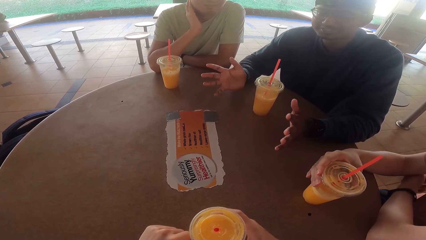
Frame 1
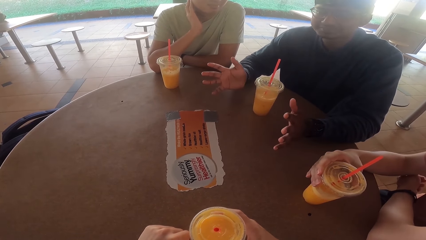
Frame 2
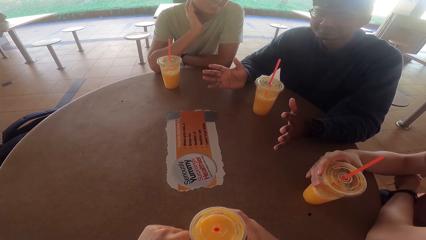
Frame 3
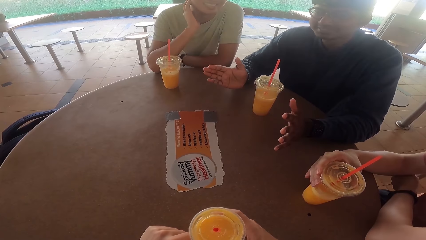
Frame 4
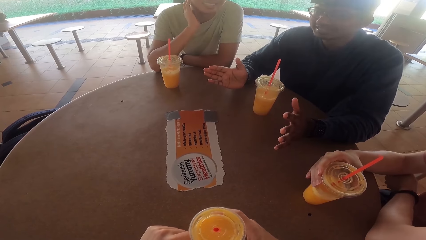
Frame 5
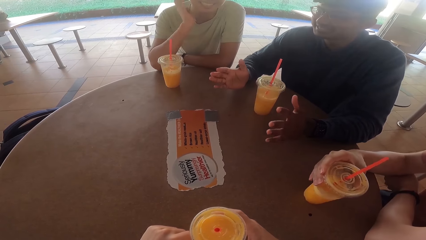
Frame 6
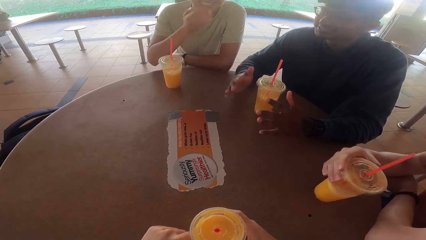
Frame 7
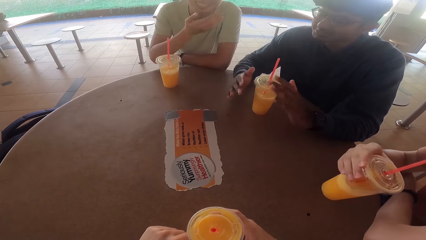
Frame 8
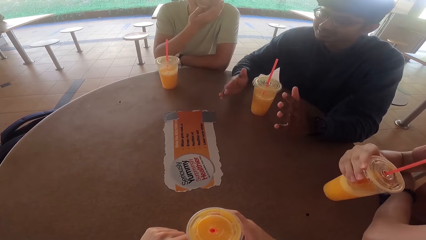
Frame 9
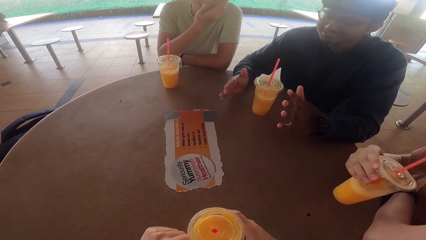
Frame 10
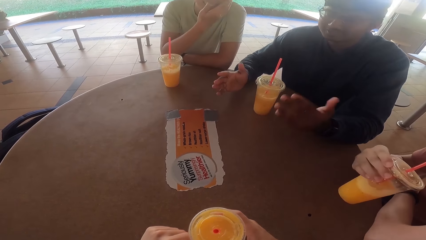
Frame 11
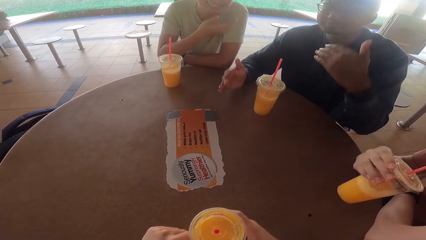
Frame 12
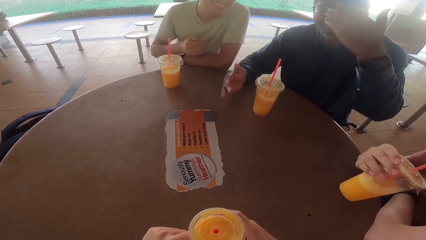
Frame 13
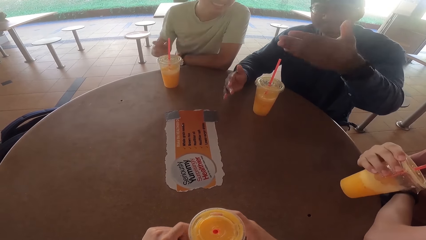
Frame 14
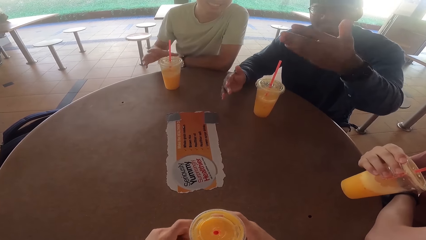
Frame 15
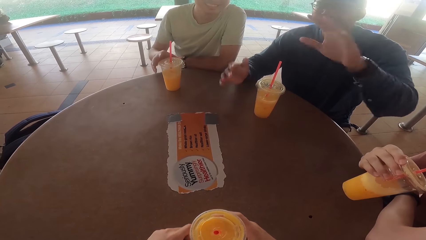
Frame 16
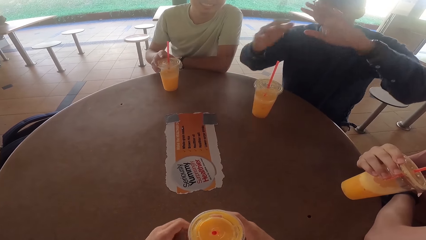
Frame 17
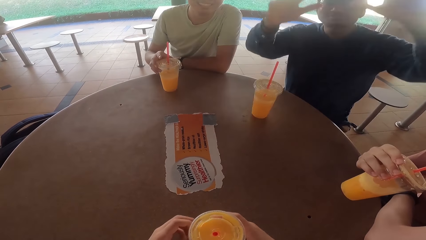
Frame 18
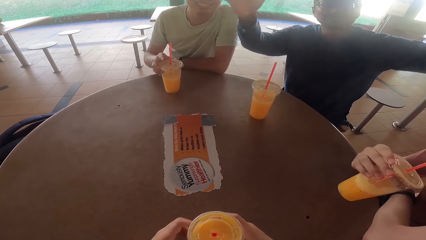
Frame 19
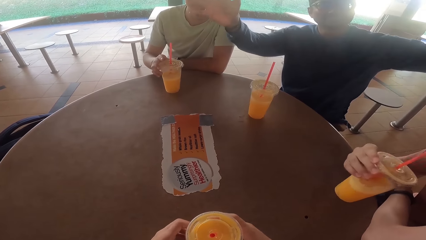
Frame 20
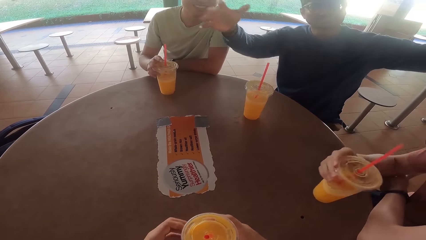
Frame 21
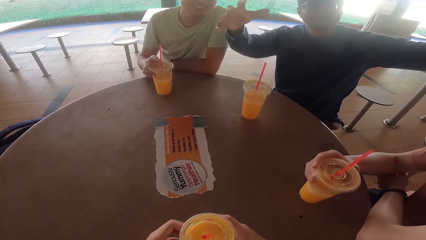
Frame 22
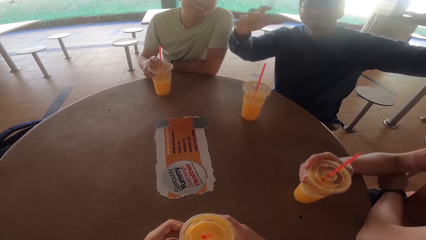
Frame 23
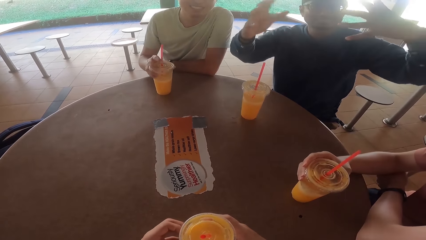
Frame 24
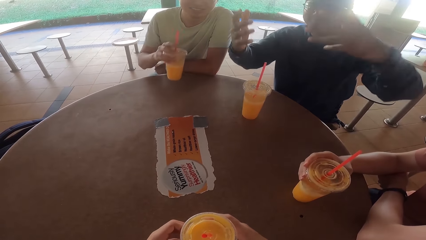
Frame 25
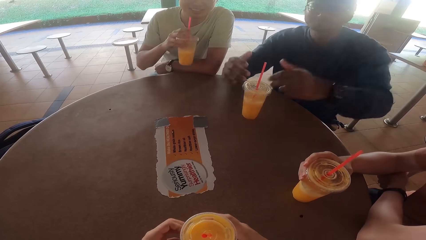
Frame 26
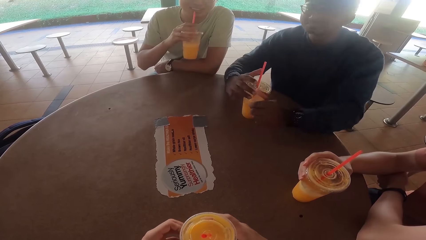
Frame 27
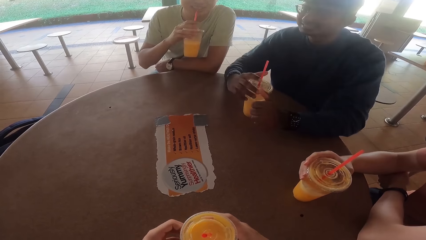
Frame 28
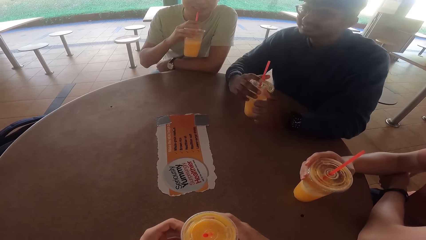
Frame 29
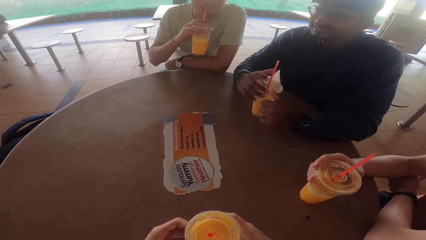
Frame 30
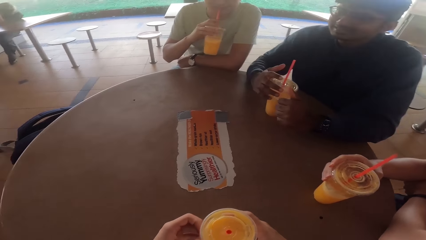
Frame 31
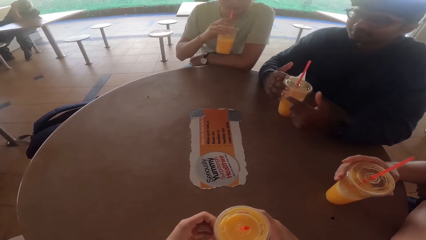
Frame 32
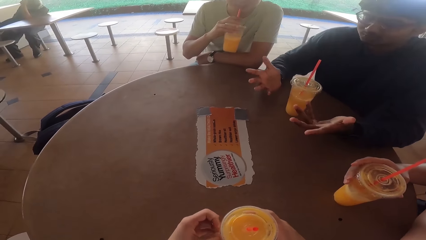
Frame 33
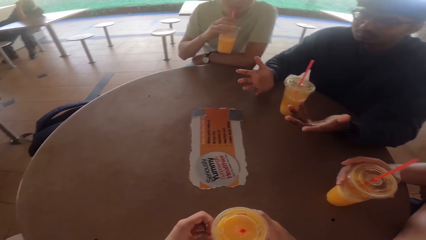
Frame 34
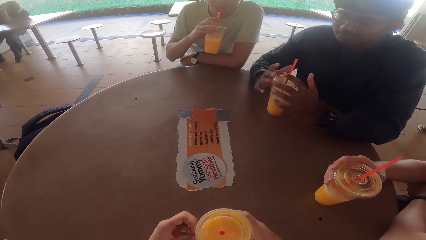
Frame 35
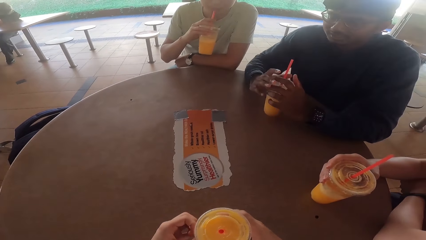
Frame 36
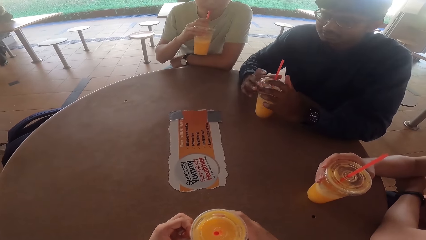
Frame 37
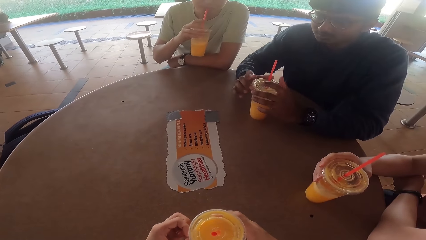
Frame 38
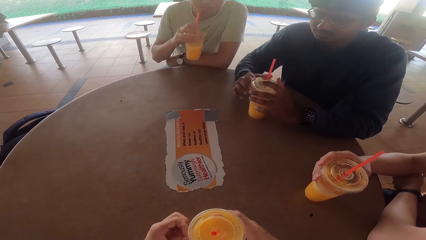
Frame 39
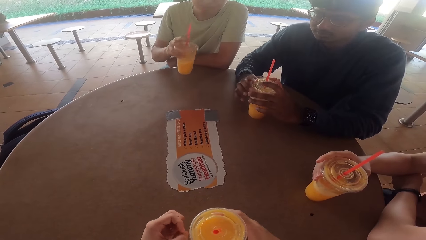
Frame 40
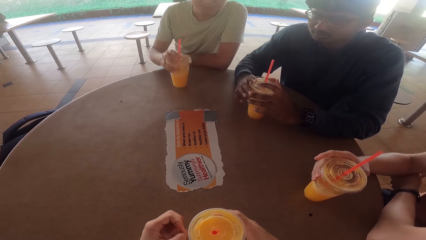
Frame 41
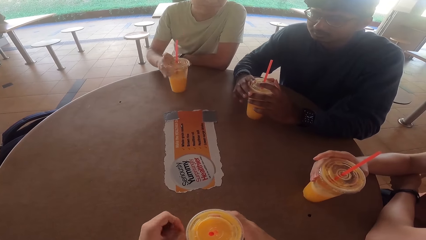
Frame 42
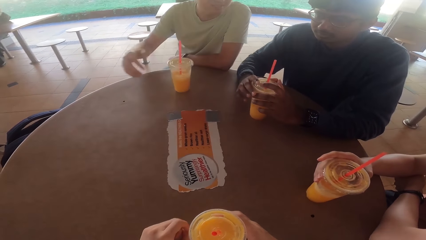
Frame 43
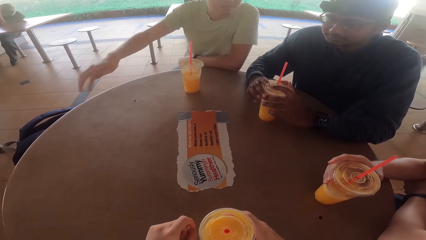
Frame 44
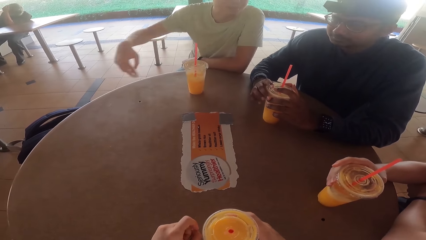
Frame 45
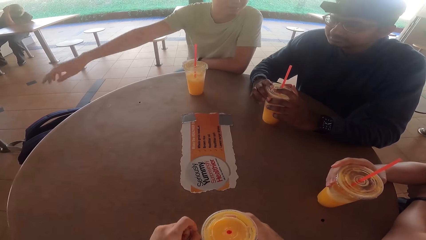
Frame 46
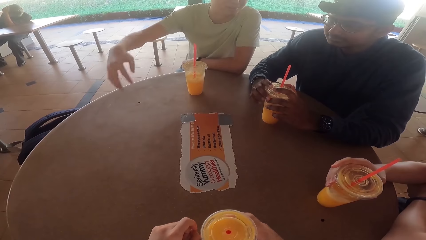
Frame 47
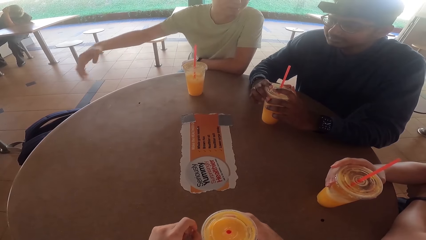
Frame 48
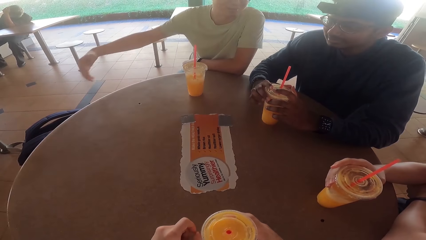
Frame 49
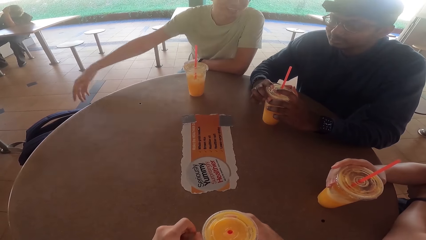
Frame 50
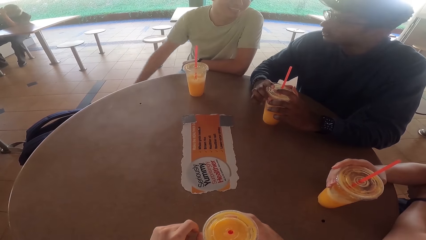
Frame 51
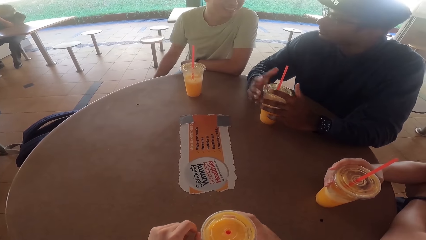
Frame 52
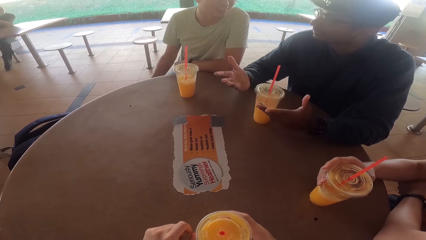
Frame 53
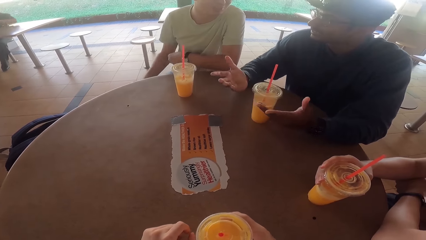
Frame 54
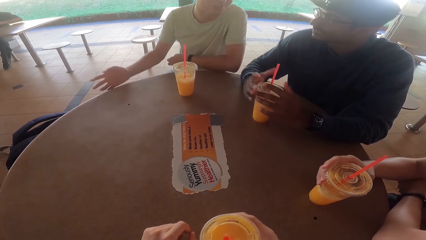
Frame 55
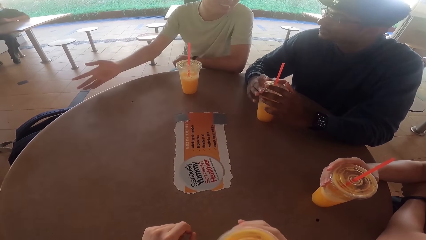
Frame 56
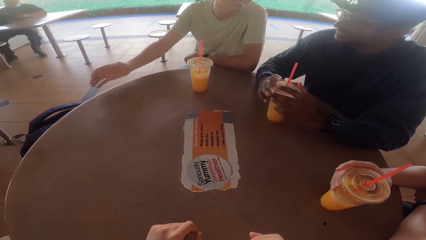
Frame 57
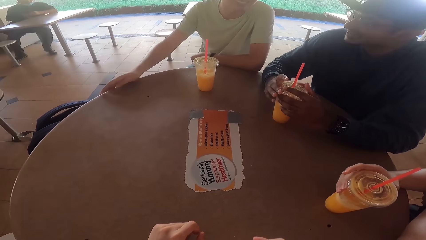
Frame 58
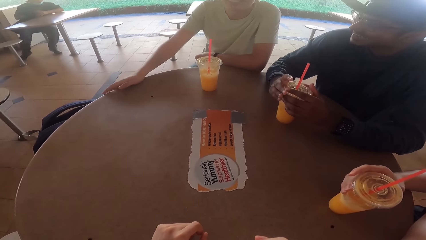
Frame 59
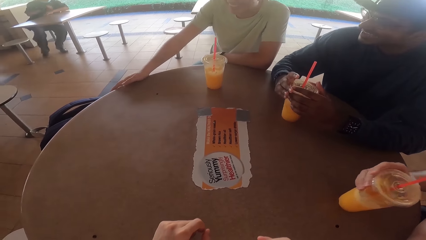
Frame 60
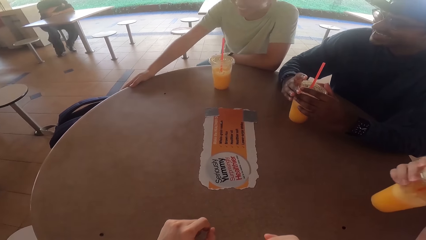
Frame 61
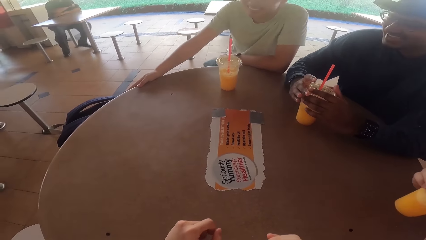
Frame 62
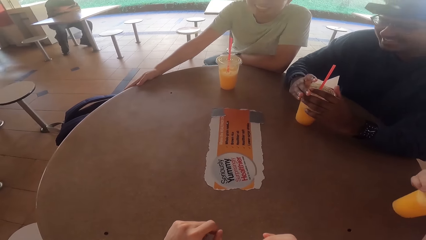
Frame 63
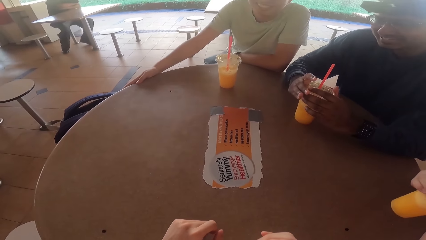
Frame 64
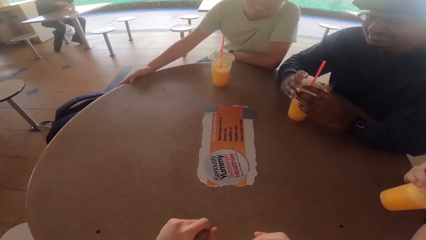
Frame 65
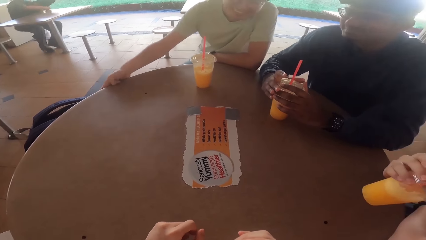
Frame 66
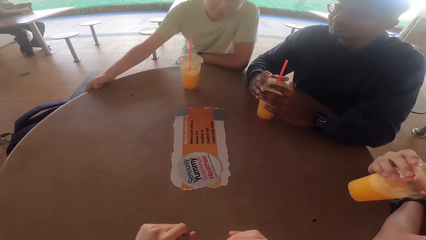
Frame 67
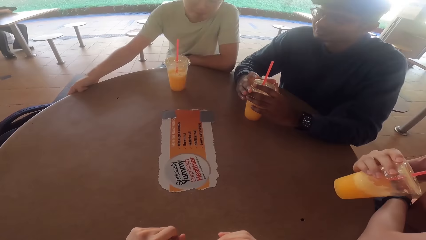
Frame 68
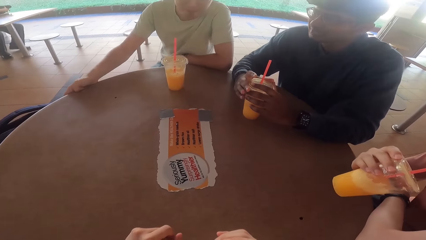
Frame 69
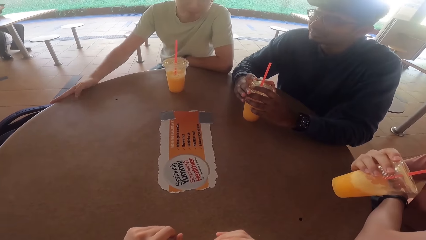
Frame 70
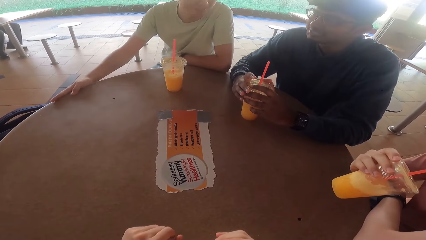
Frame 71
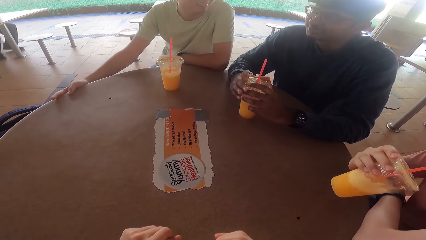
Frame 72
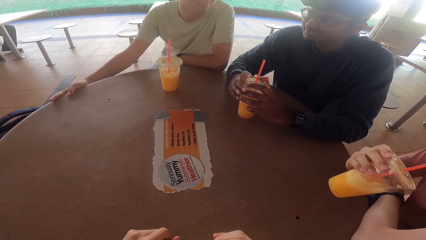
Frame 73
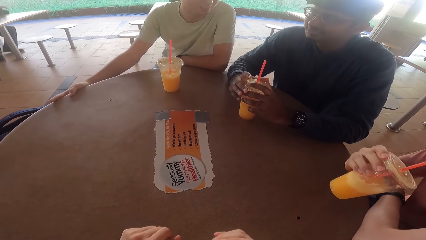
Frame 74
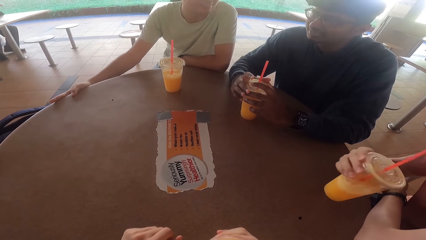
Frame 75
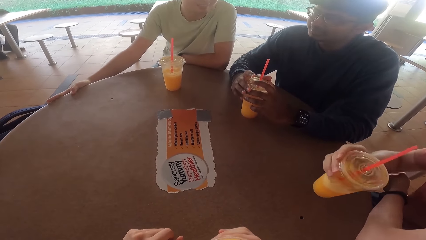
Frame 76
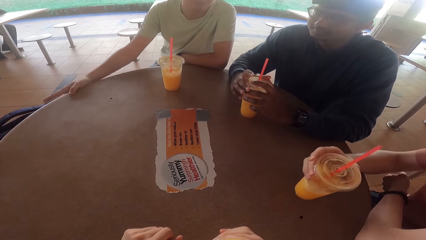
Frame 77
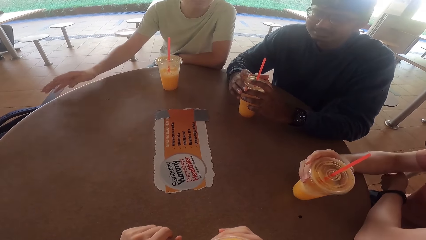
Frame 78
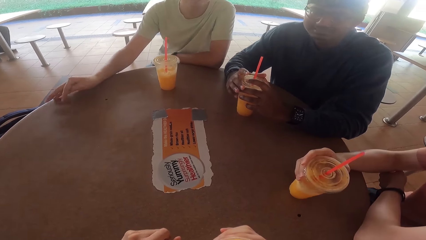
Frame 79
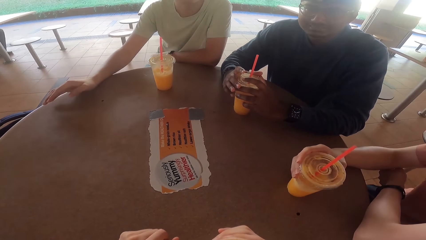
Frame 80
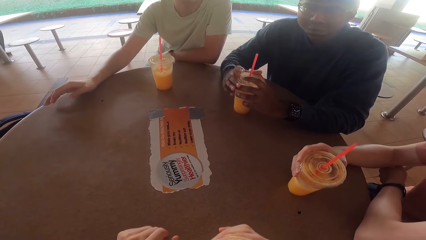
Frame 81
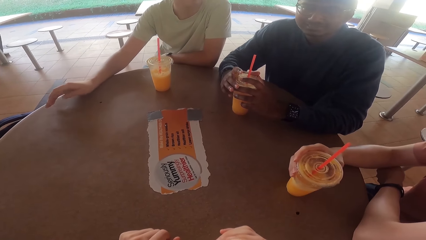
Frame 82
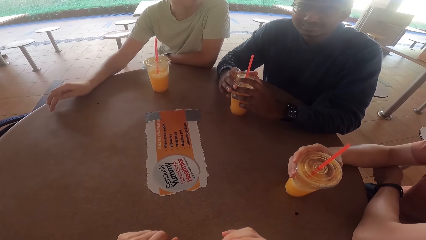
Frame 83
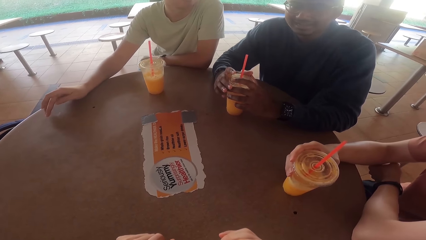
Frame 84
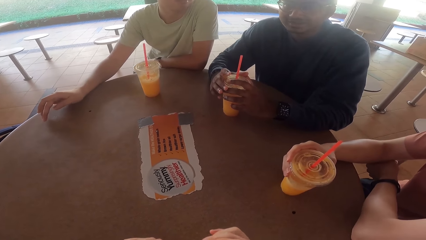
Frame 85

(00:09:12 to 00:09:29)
A person drinks the juice. Another person picks up the juice from the table, drinks the juice, puts the juice on the table and talks to the others and the camera wearer. A third person talks to the others and the camera wearer. The camera wearer talks to the third person.
